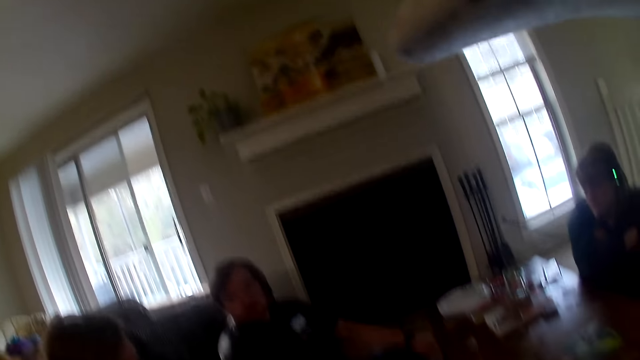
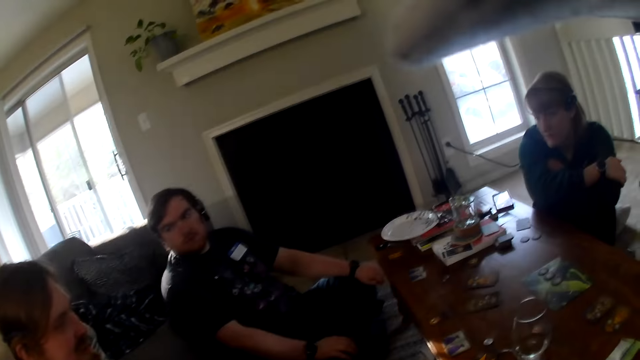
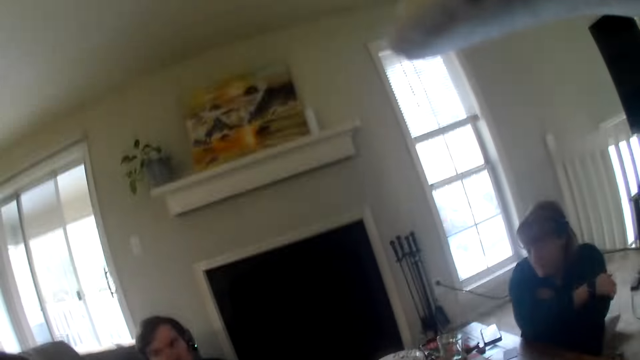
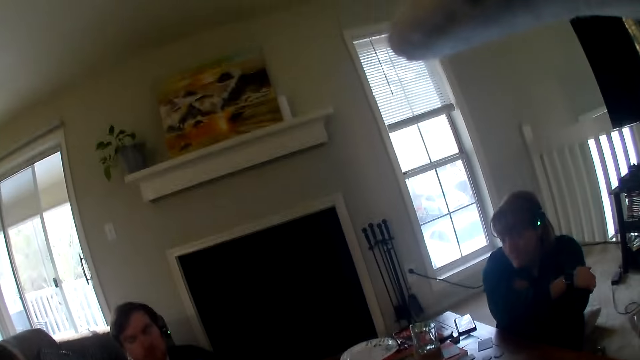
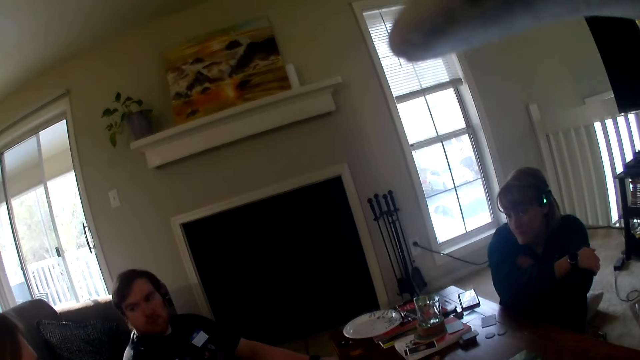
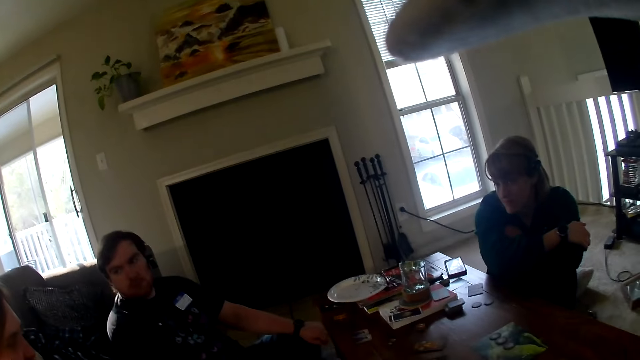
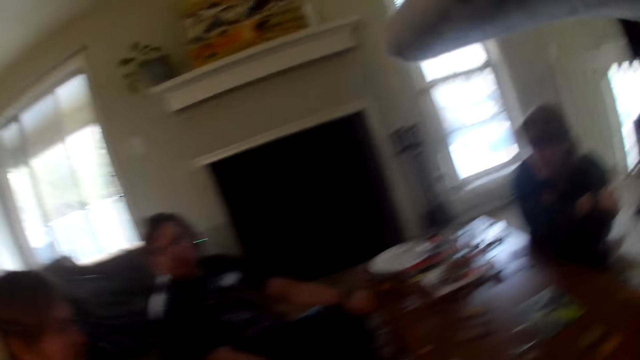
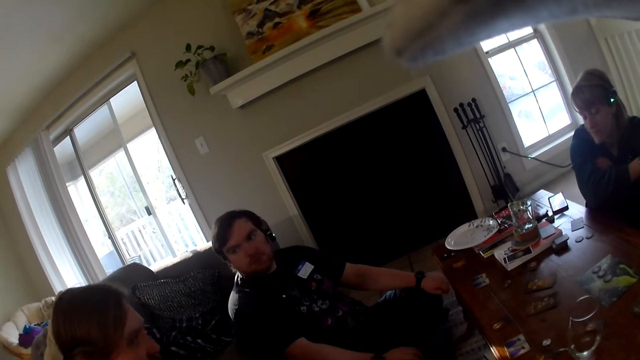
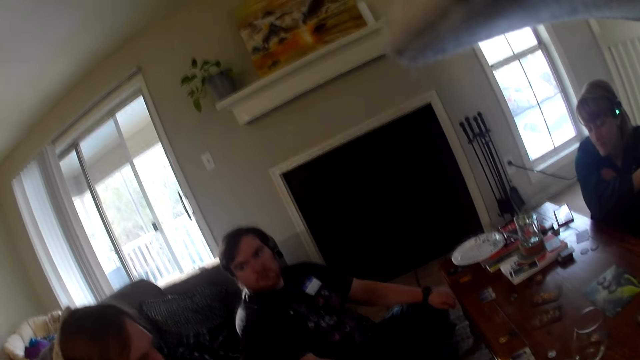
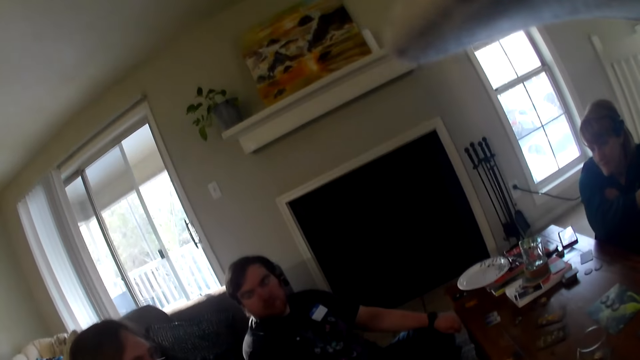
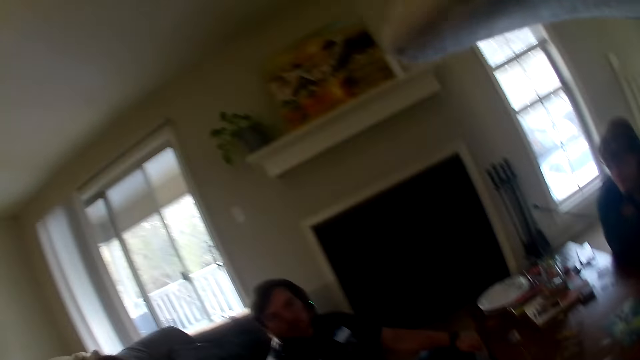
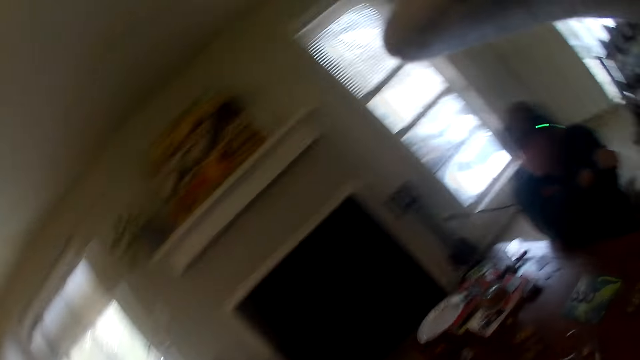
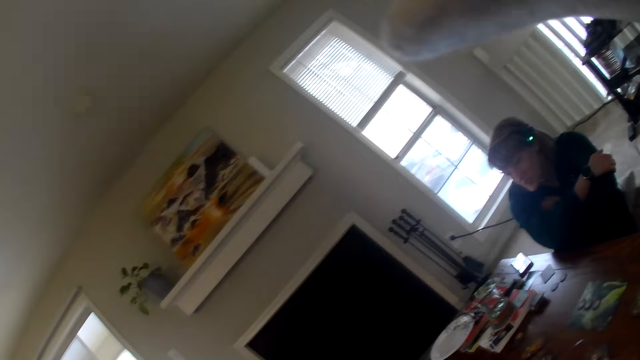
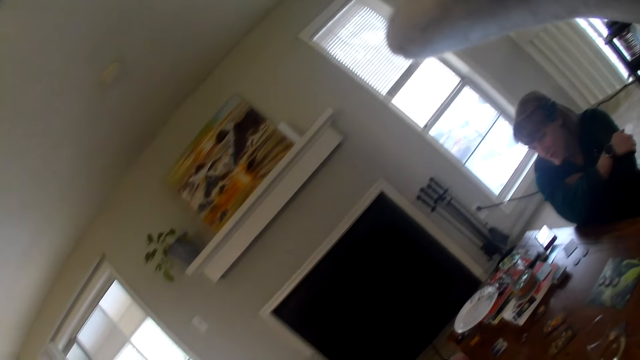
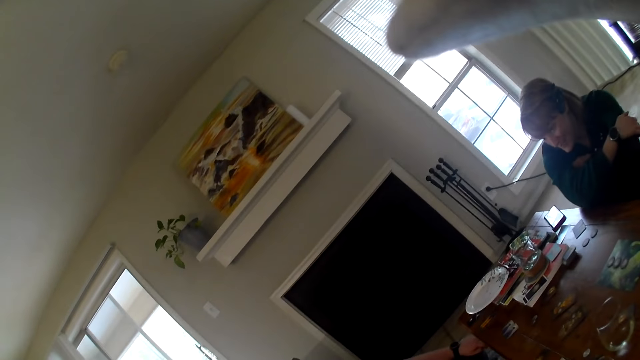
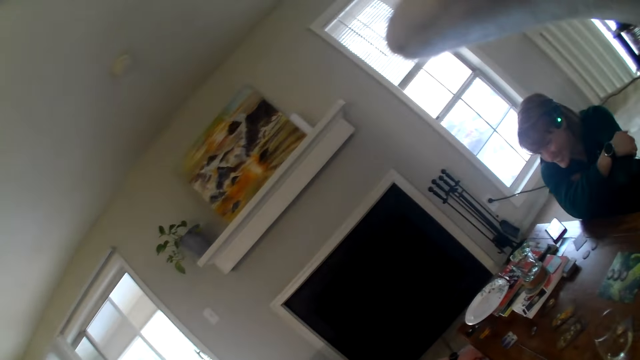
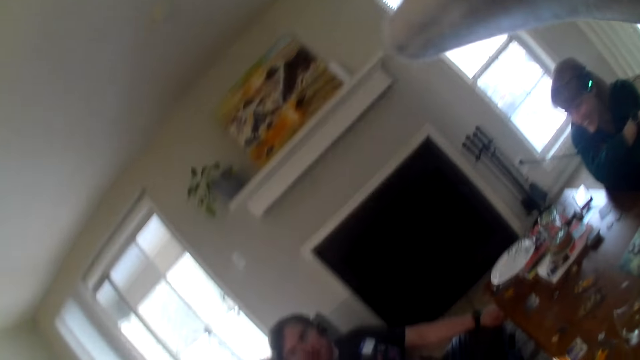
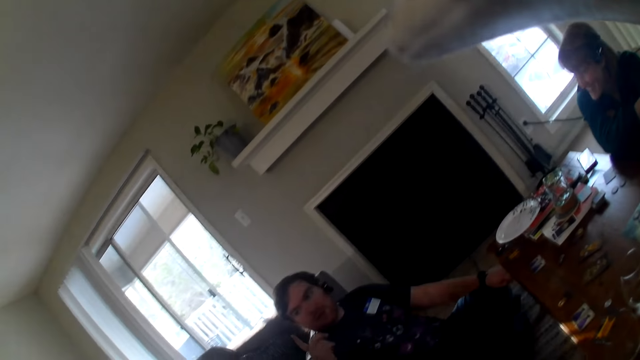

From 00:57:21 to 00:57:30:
The camera wearer looks at a man. They look at a woman.

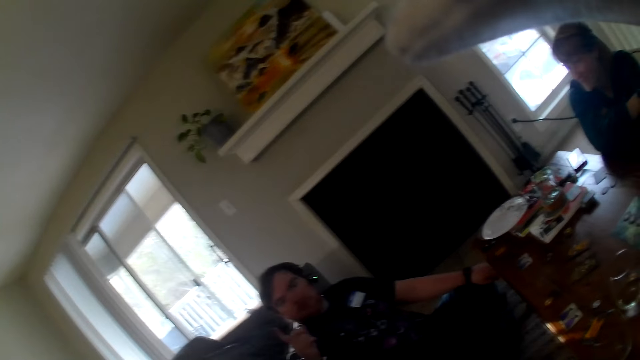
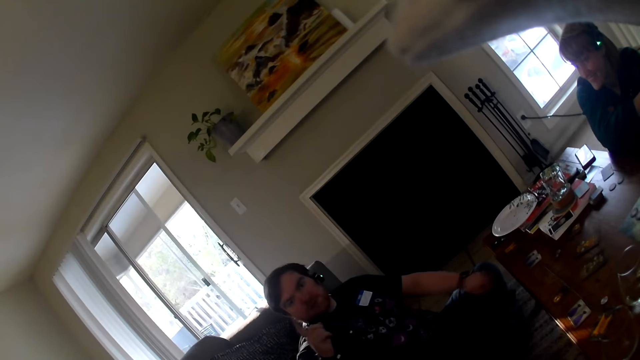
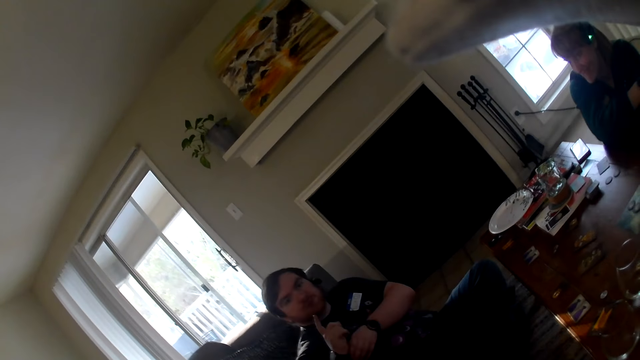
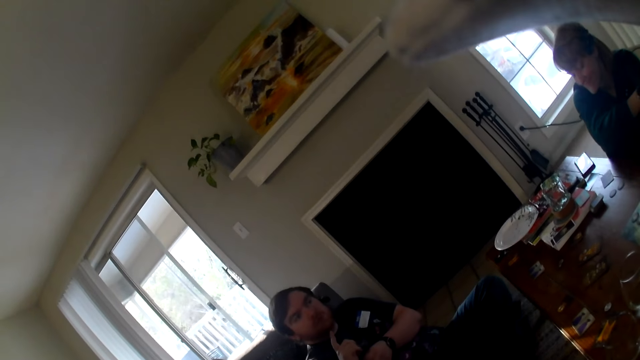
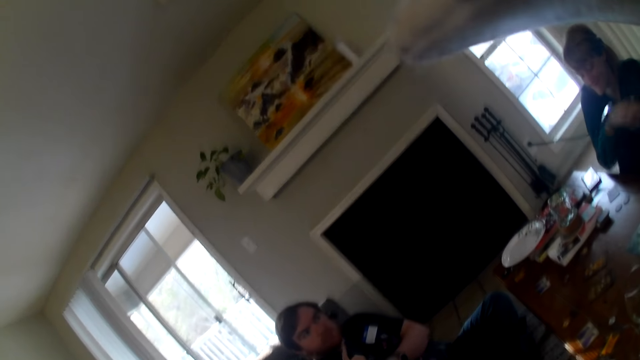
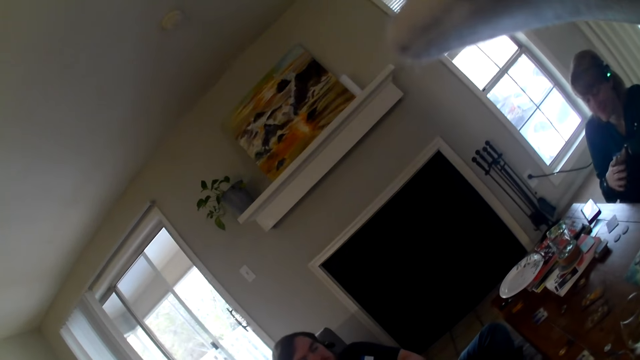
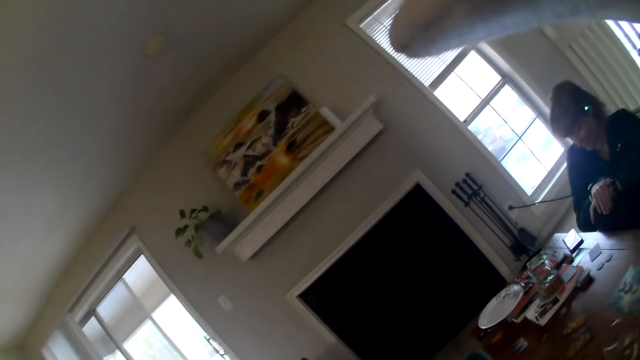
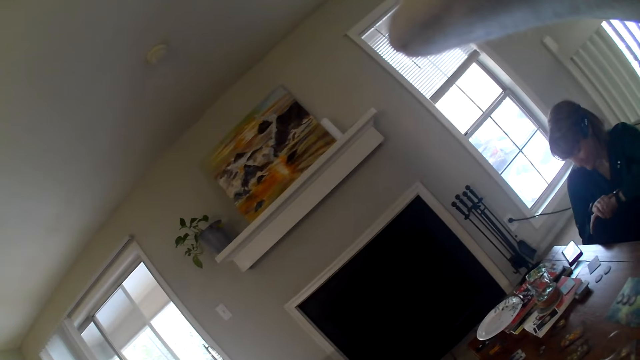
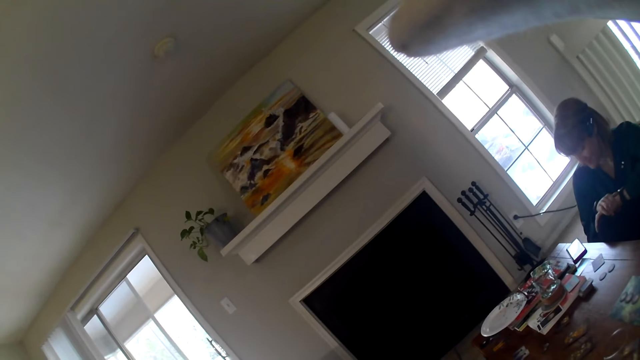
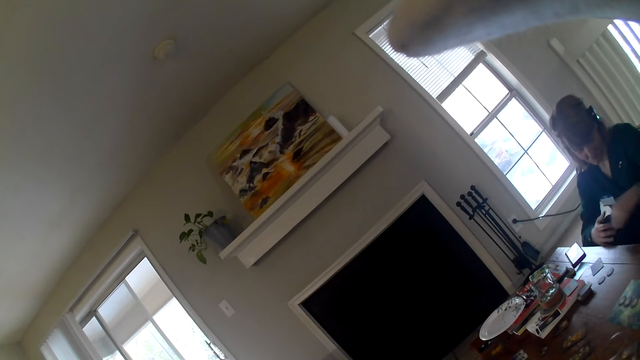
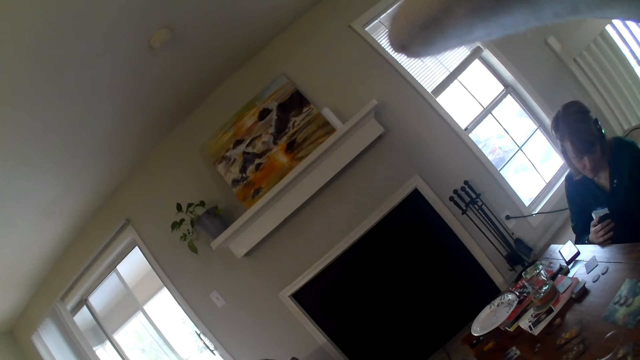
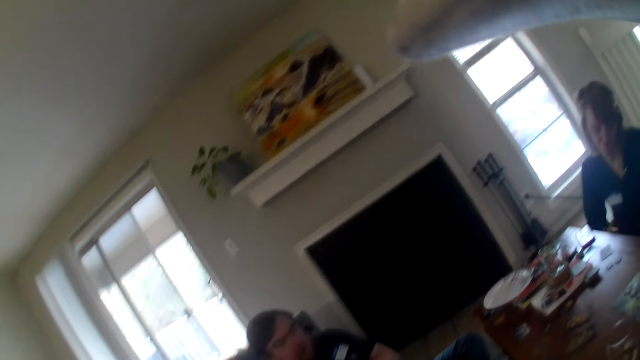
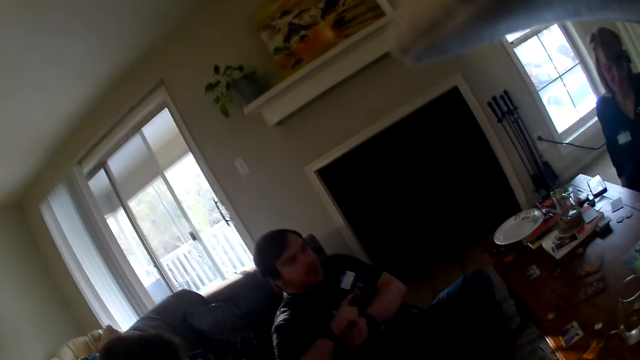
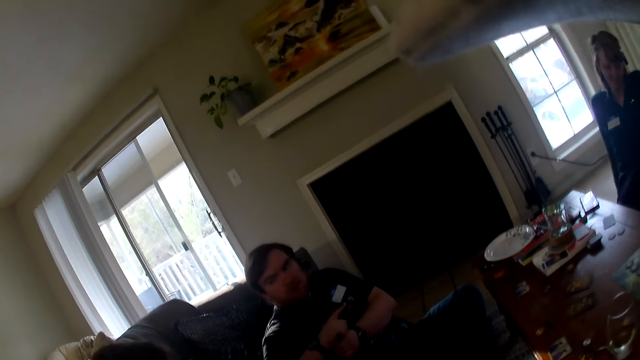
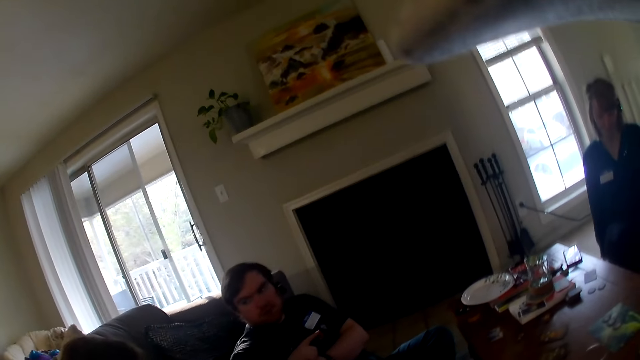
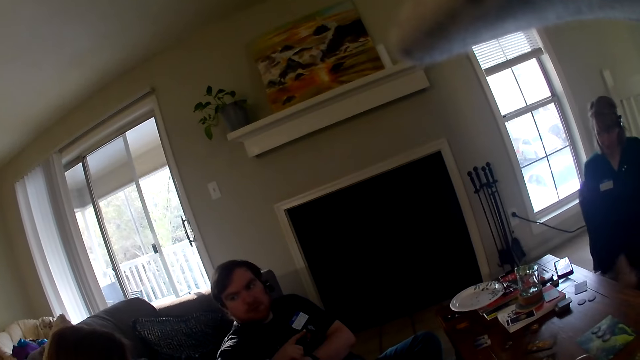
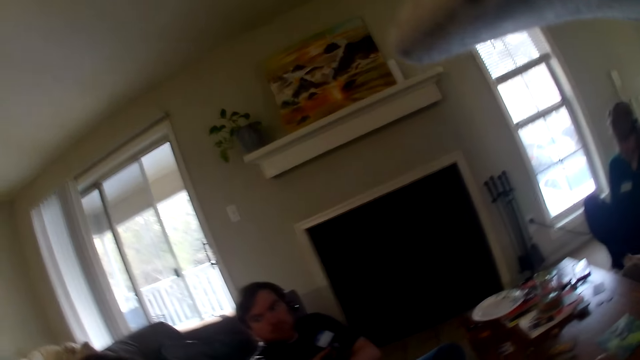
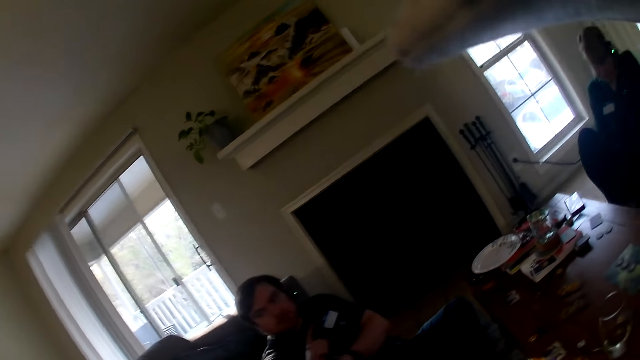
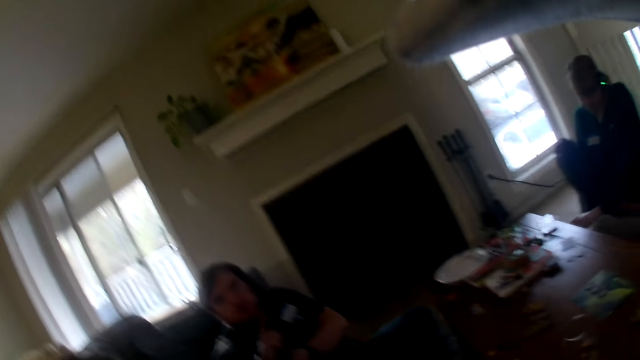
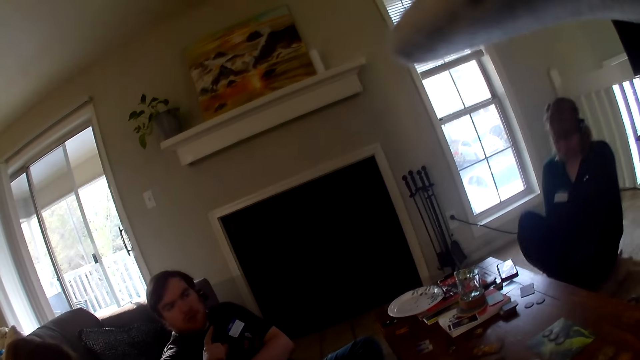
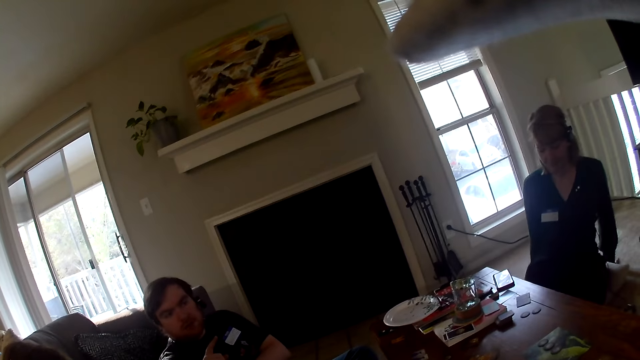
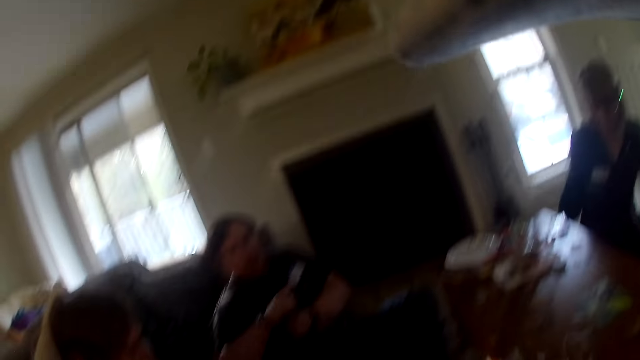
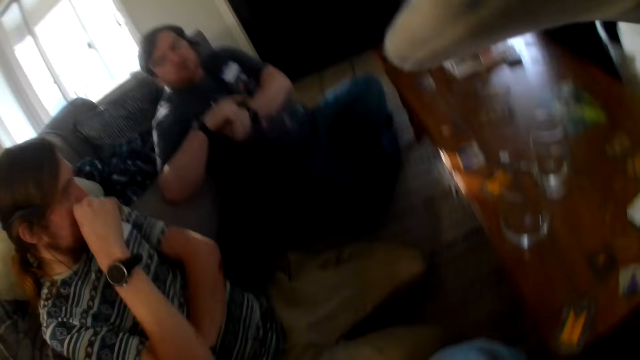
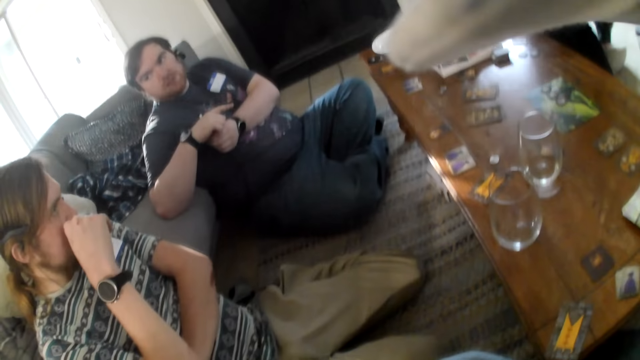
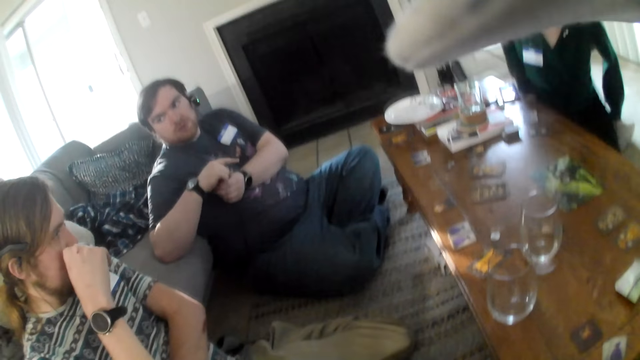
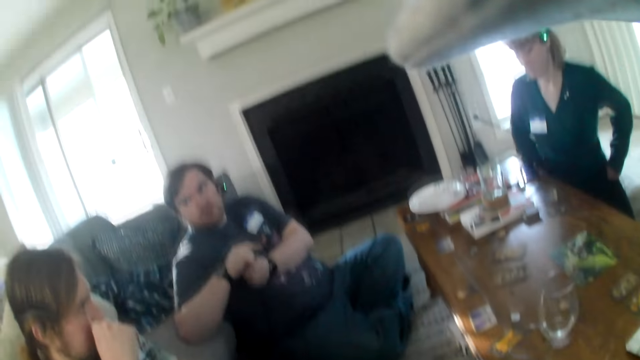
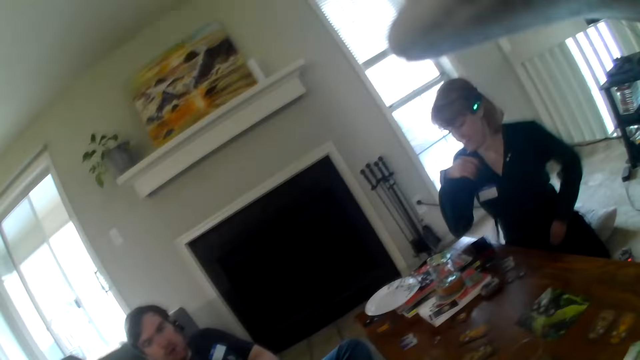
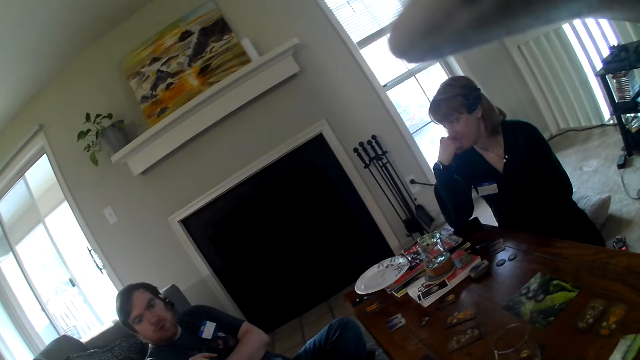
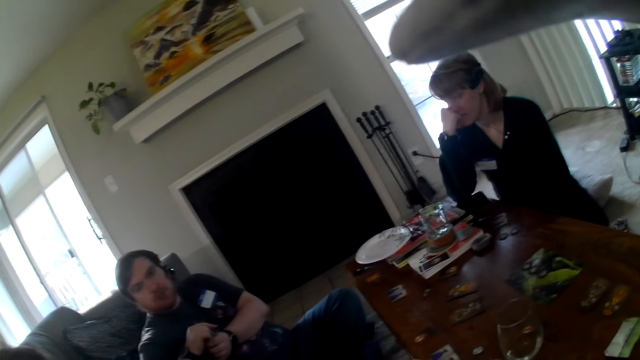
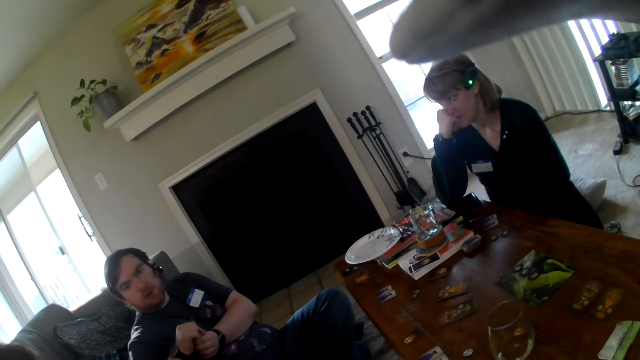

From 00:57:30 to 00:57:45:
A man gestures at someone. A person rubs her hands in her lap. A woman places her right hand on the knee. The person adjusts her sitting position. The camera wearer looks at the man. The person touches her face. The woman leans on the table.
